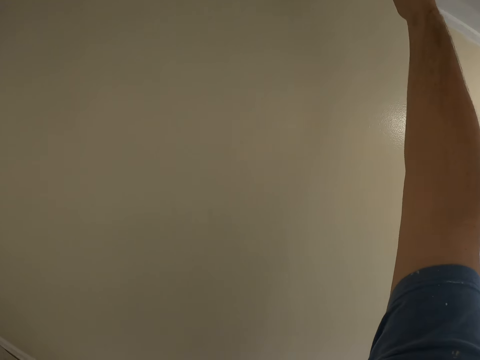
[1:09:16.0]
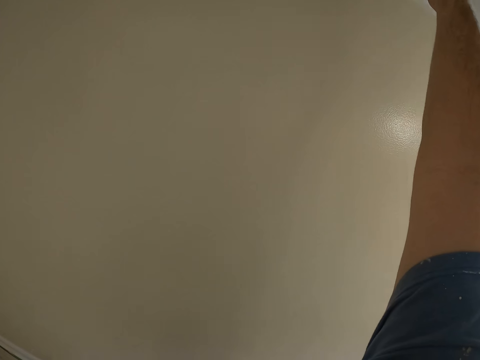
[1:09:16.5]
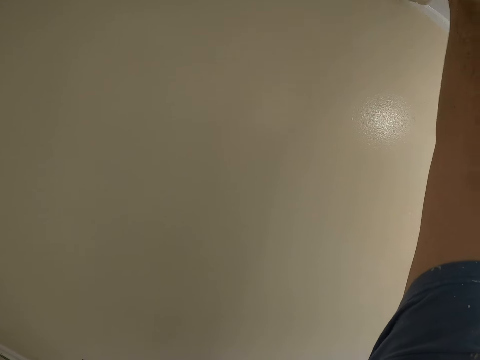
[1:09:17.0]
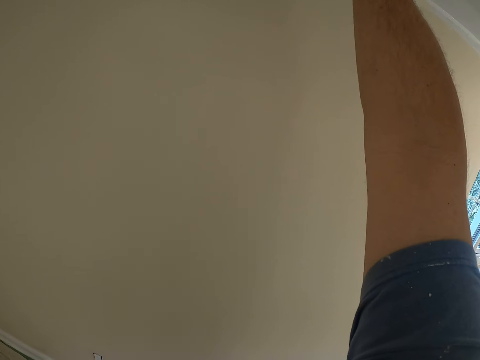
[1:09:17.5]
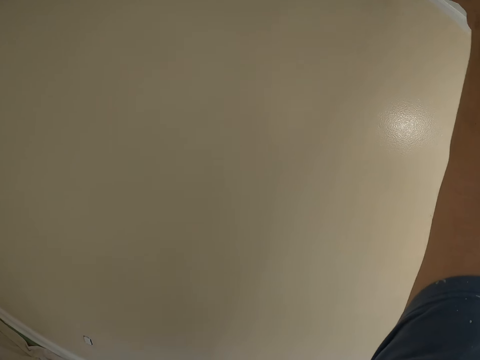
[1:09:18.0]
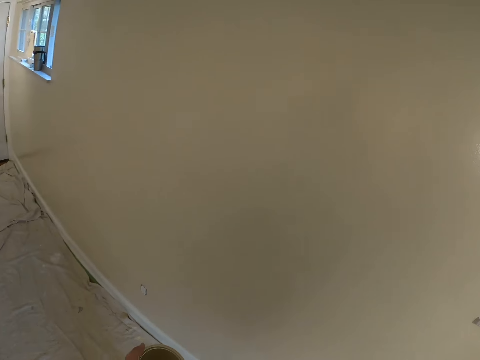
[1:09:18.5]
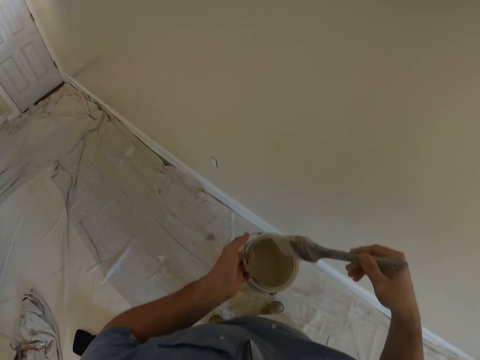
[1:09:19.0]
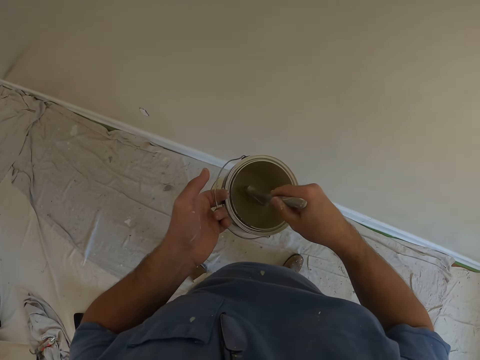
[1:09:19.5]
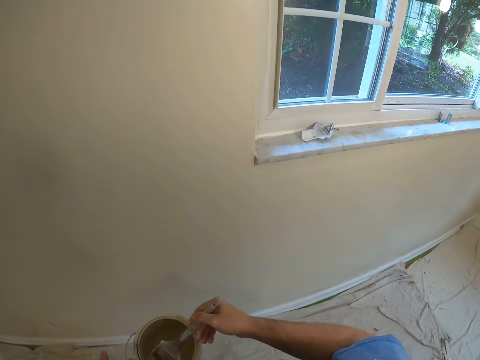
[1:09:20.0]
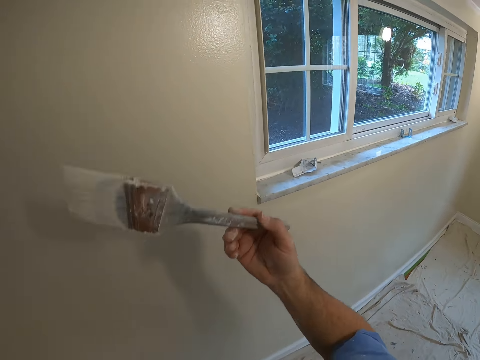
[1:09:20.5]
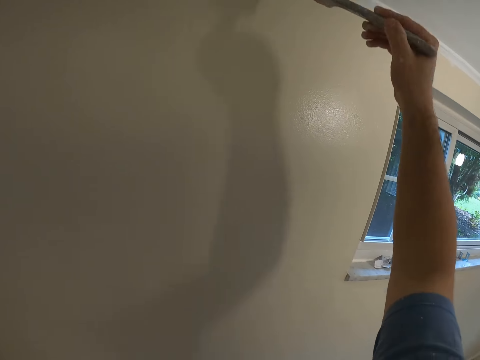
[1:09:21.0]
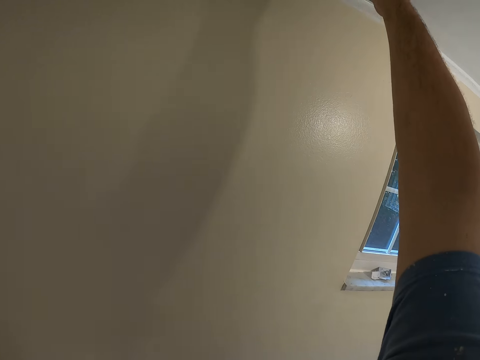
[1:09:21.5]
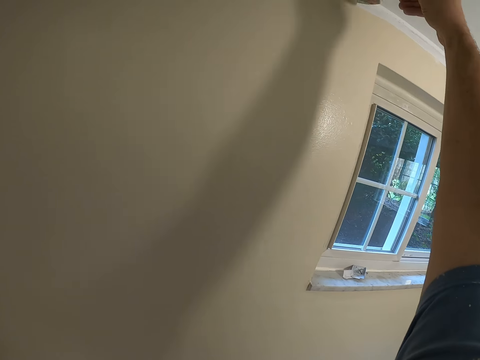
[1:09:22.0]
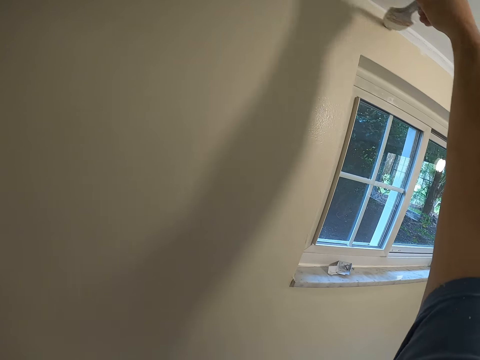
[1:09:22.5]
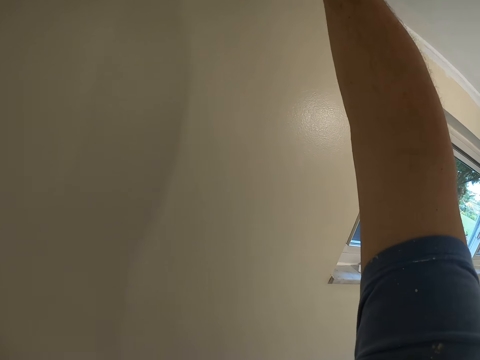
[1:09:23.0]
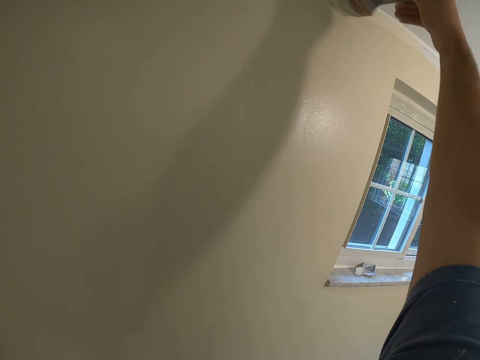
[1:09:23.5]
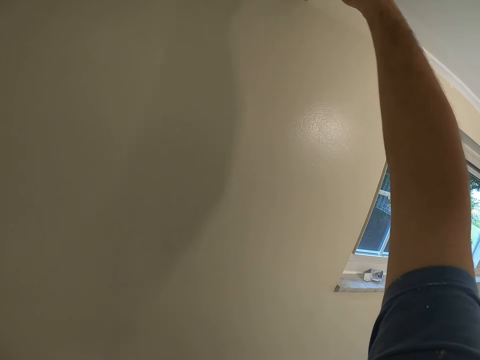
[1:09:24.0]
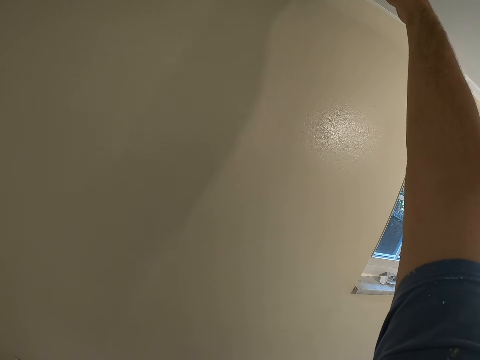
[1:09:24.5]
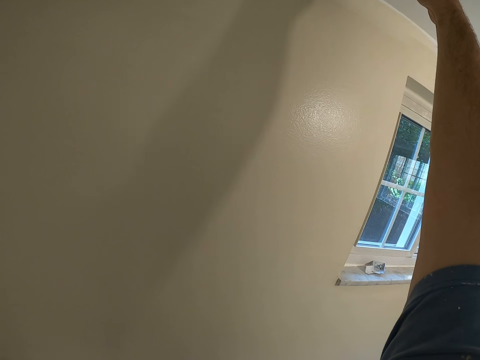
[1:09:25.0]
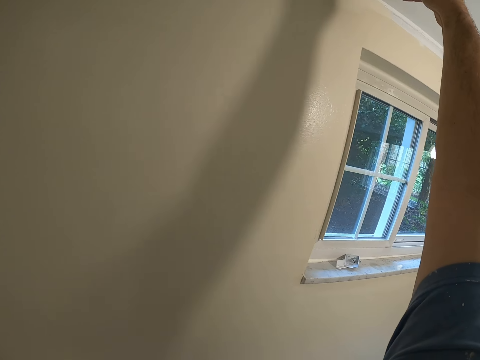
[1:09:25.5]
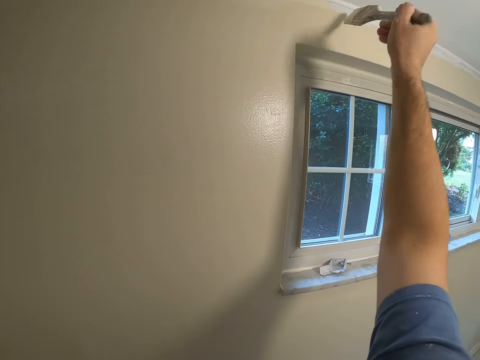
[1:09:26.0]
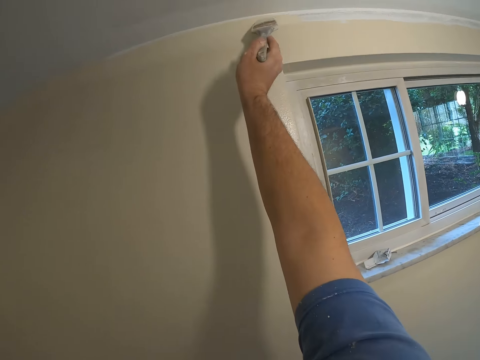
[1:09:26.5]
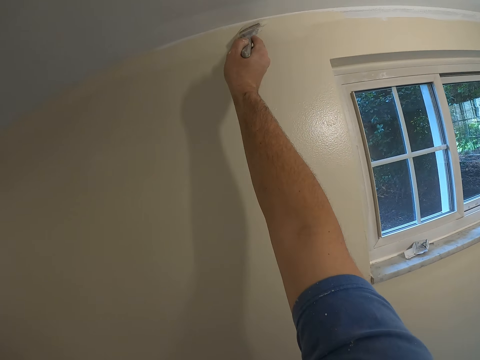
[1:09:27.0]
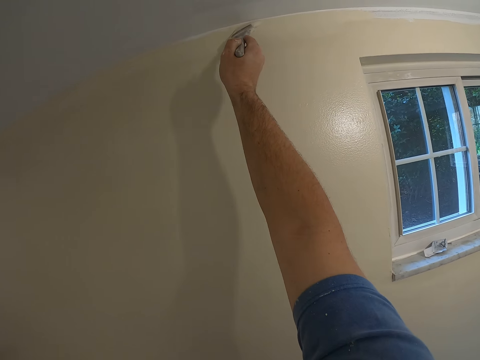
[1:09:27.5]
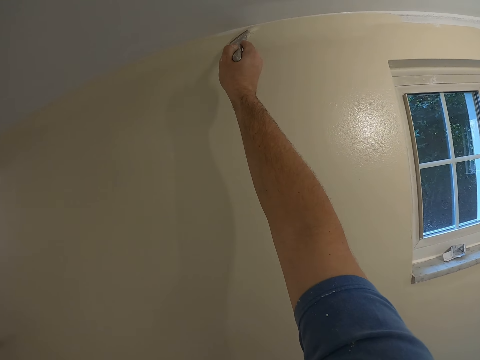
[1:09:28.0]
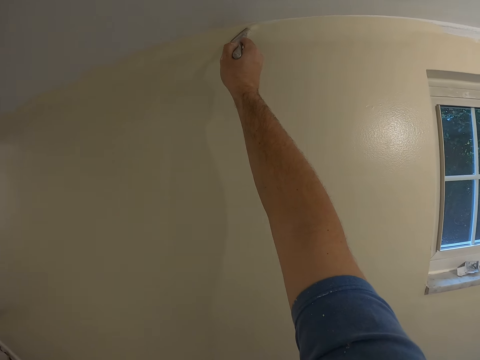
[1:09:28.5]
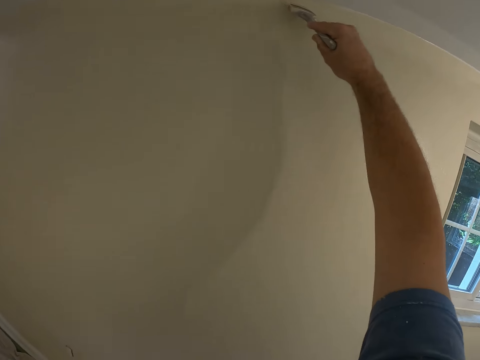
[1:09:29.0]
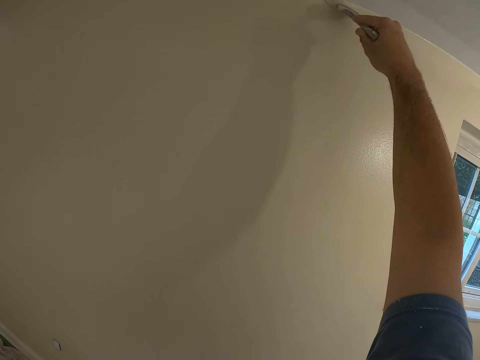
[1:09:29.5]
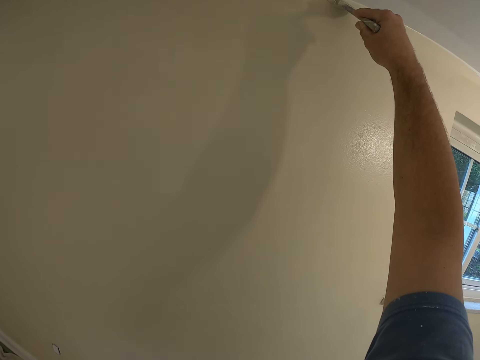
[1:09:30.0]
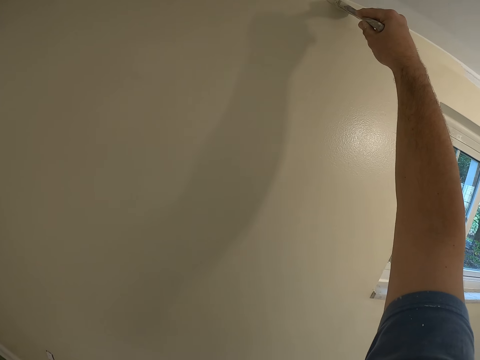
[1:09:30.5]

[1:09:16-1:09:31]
The camera wearer takes some paint from the paint can with the paint brush. They paint the wall with the paint brush.

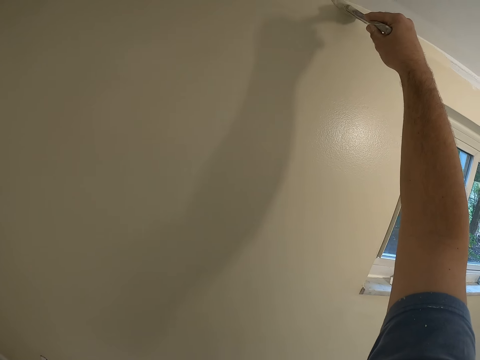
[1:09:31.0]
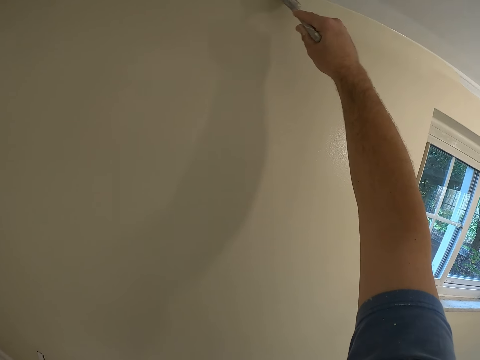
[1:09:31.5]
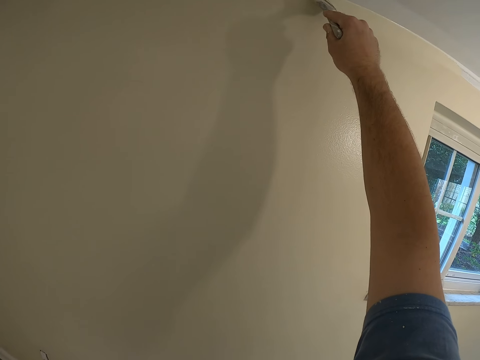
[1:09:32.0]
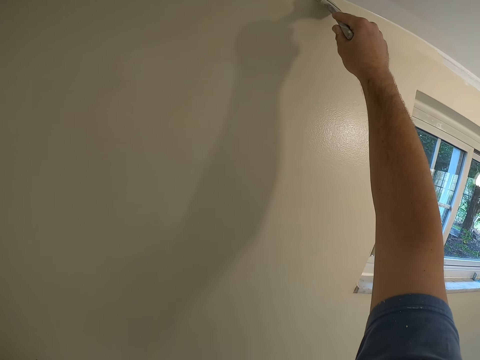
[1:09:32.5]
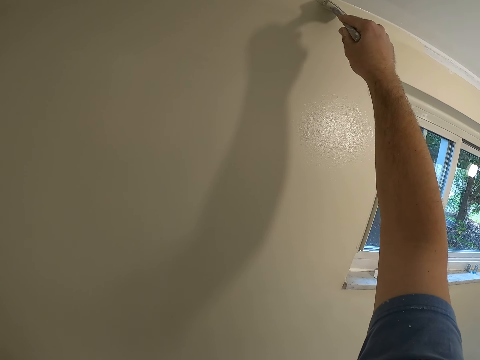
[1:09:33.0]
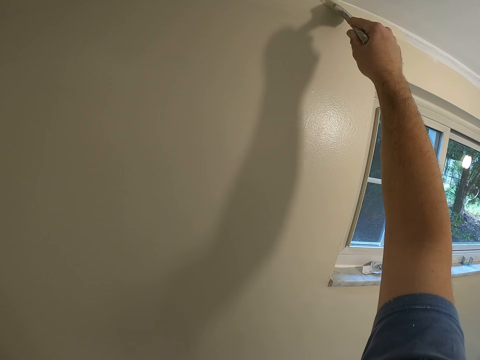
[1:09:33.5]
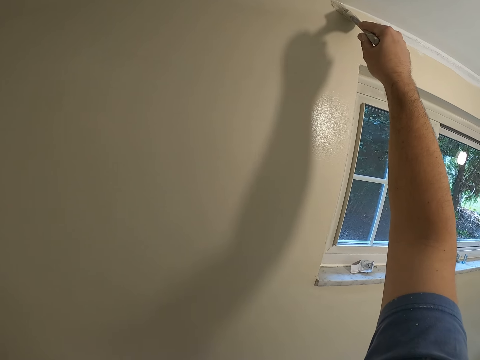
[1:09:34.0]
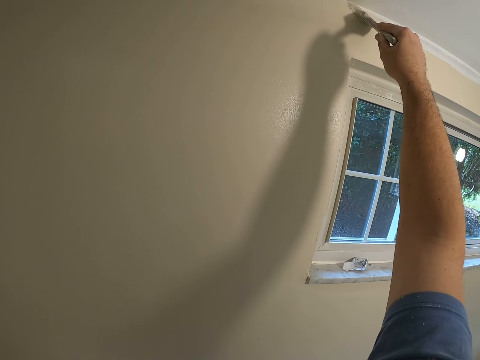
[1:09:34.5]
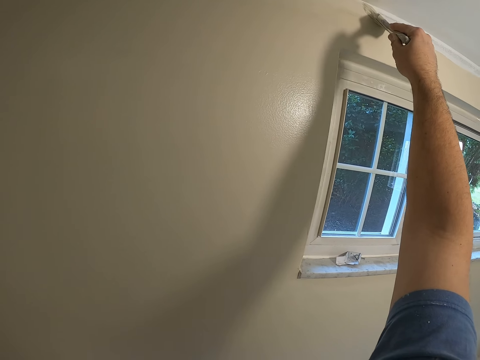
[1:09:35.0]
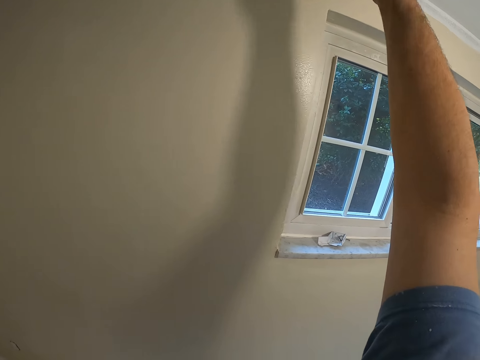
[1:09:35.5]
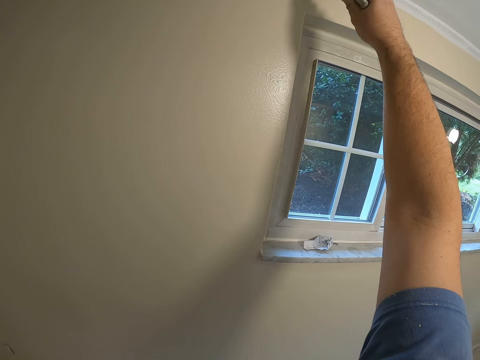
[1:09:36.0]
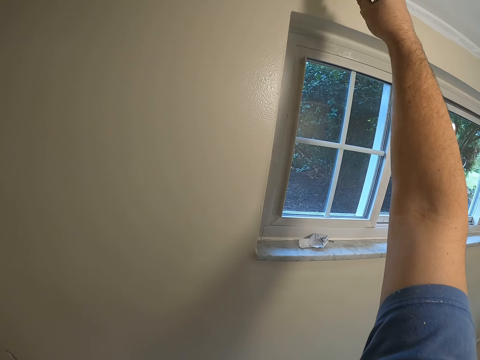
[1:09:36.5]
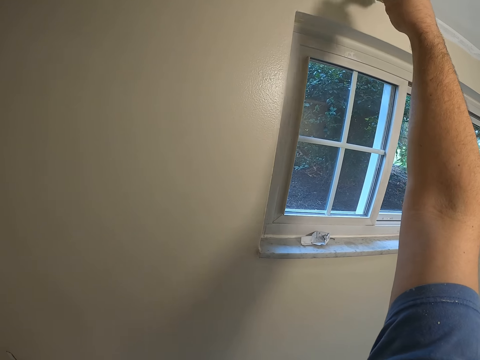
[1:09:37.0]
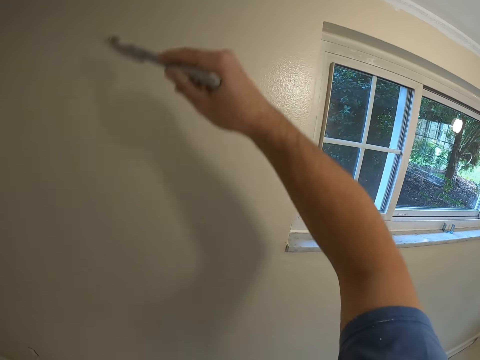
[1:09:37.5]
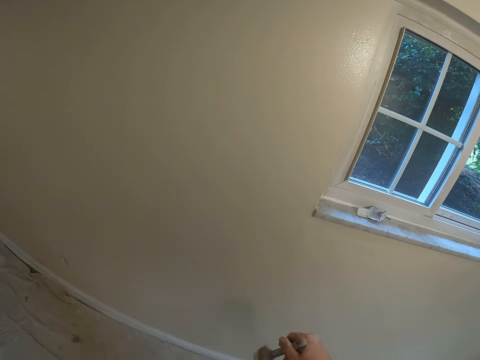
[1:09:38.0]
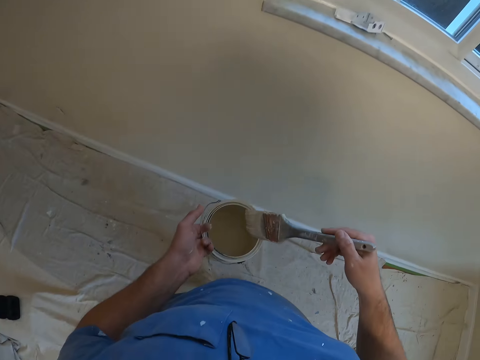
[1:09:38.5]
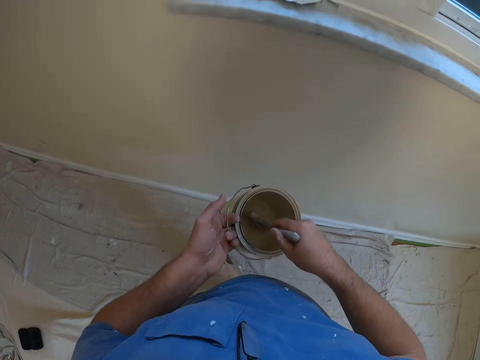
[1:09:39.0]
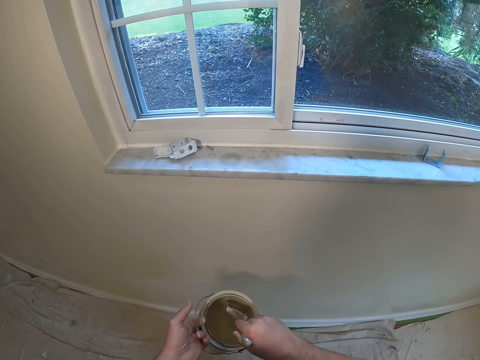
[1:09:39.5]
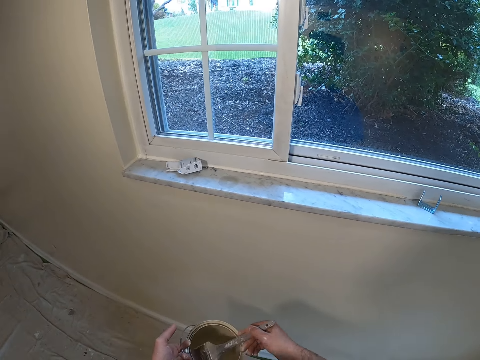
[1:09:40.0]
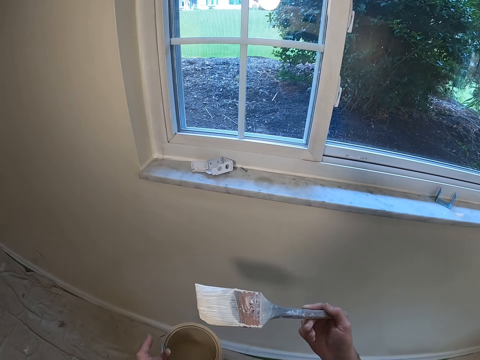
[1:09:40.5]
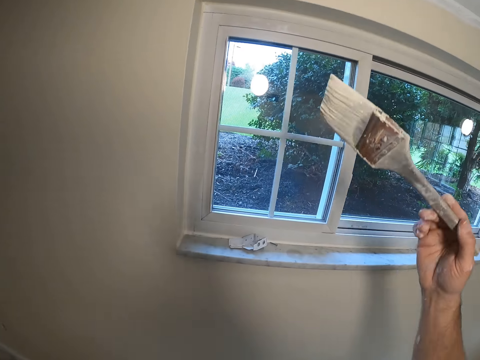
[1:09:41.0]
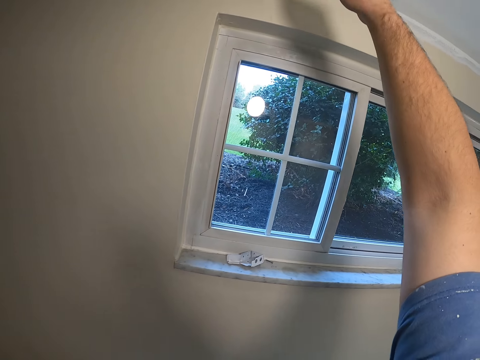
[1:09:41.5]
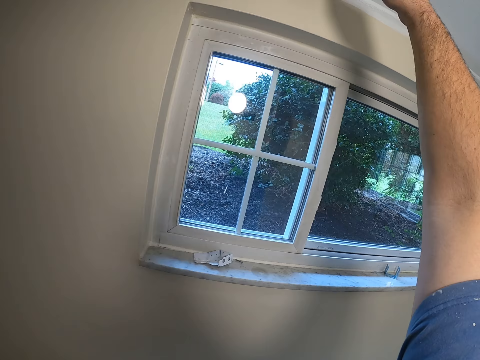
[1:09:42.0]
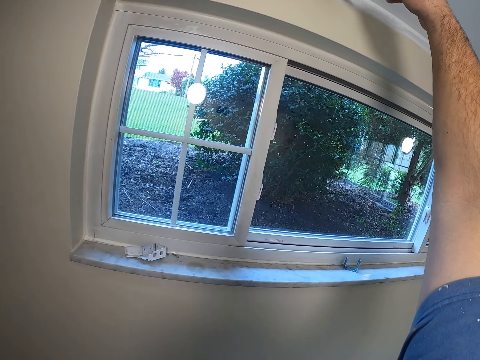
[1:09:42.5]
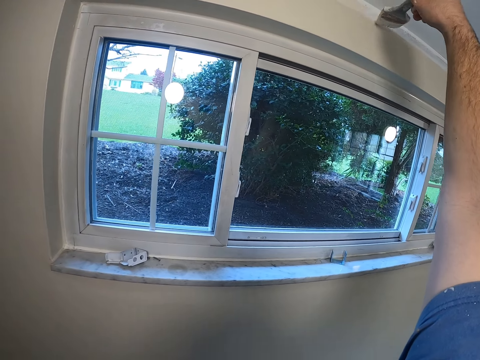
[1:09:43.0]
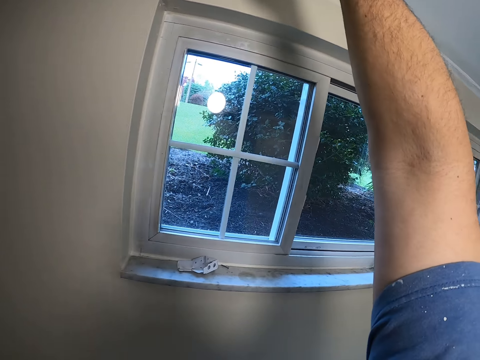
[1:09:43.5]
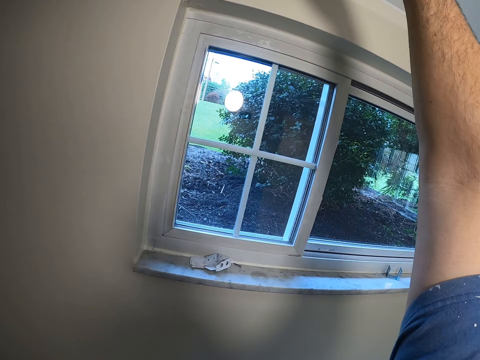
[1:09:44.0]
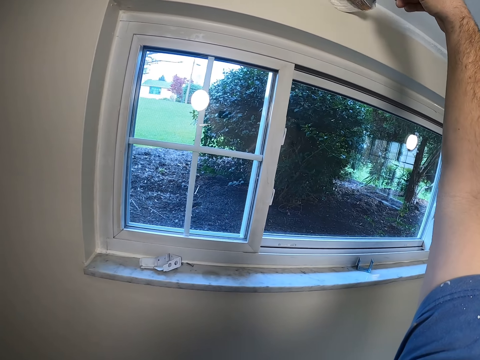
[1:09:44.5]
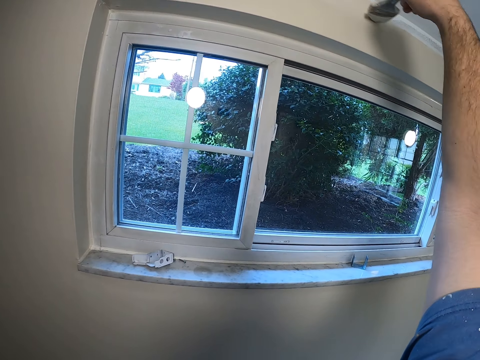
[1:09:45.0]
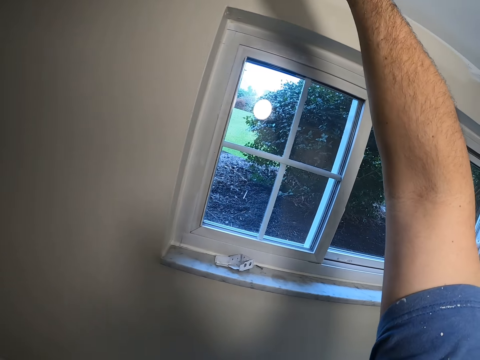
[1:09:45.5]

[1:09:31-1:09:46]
The camera wearer takes some paint from the paint can with the paint brush. They paint the wall with the paint brush.
